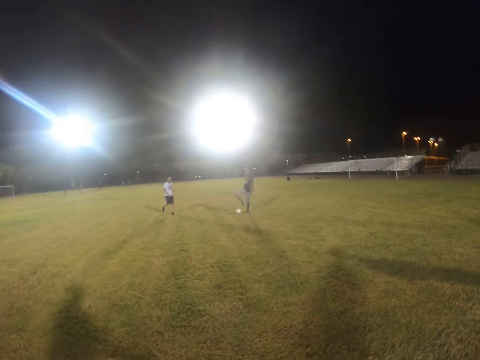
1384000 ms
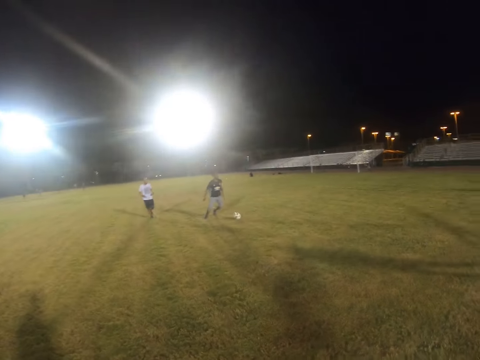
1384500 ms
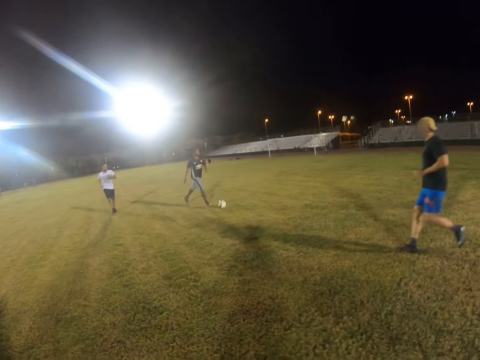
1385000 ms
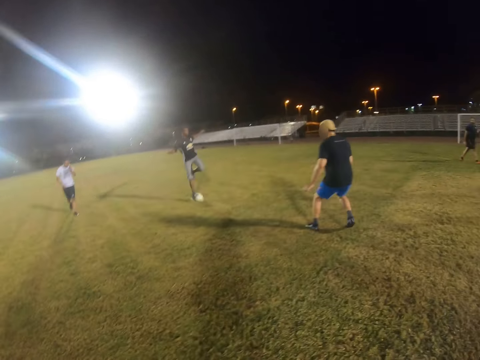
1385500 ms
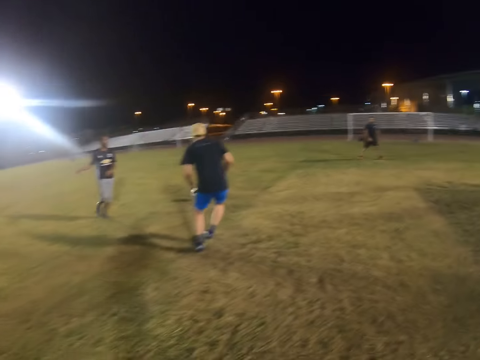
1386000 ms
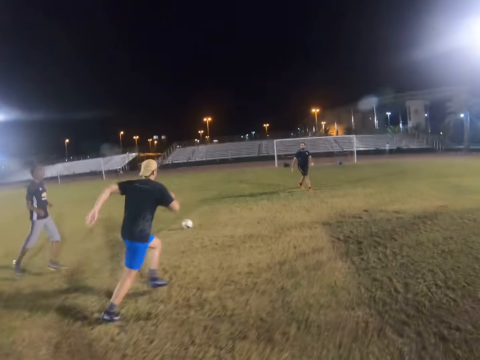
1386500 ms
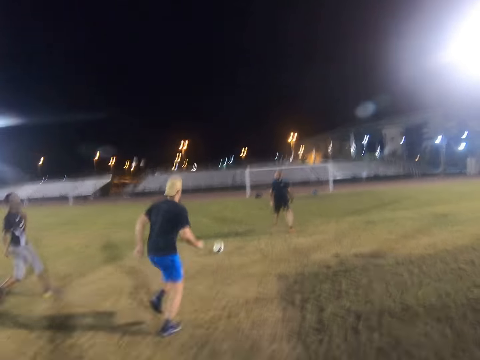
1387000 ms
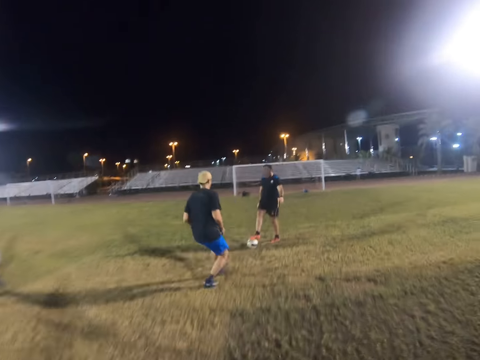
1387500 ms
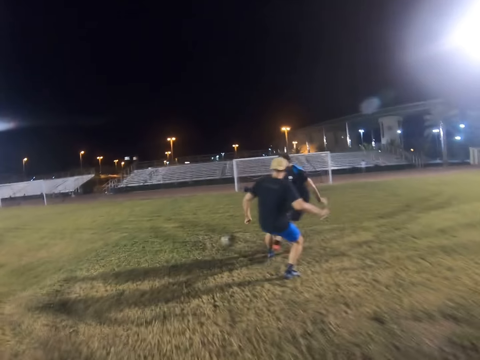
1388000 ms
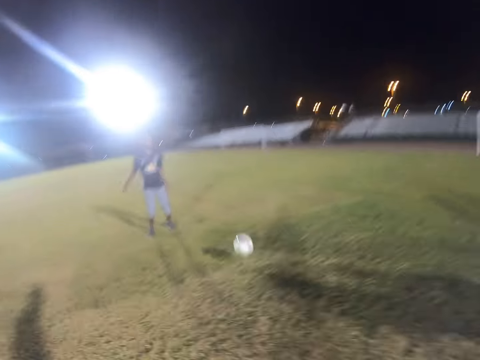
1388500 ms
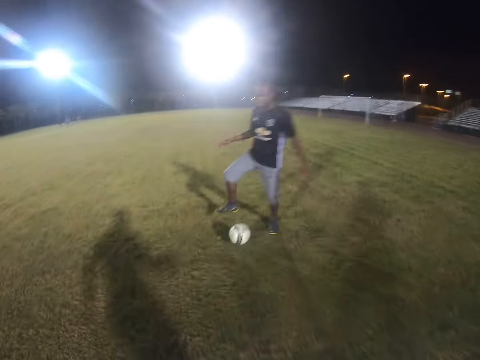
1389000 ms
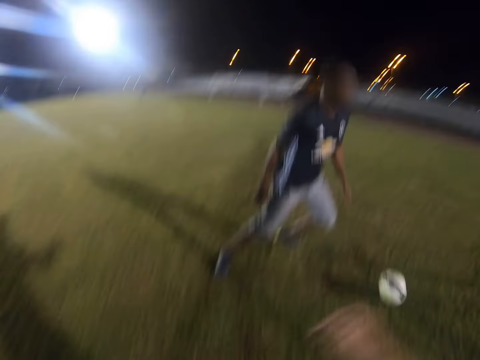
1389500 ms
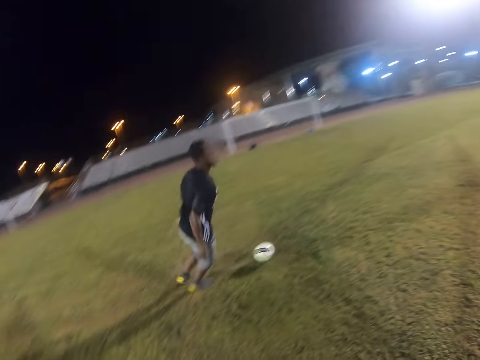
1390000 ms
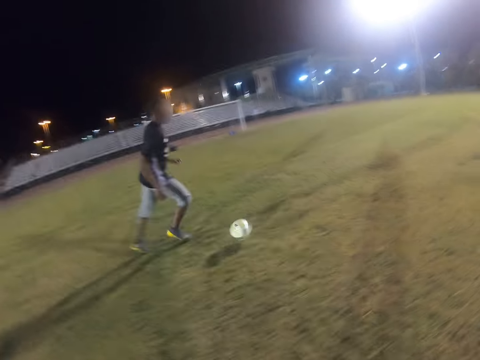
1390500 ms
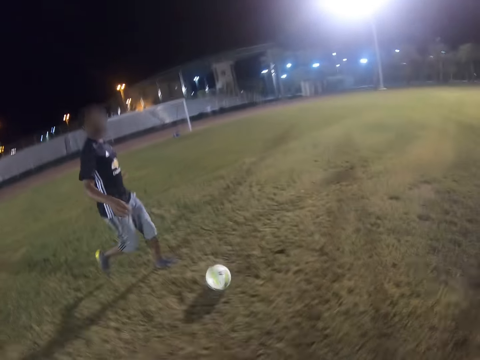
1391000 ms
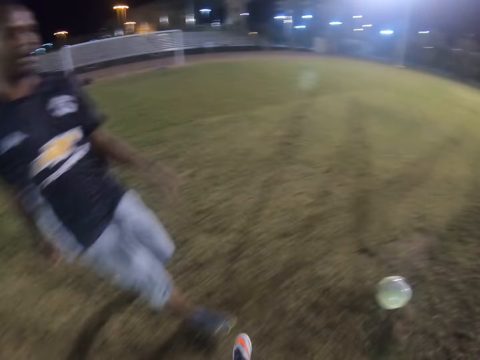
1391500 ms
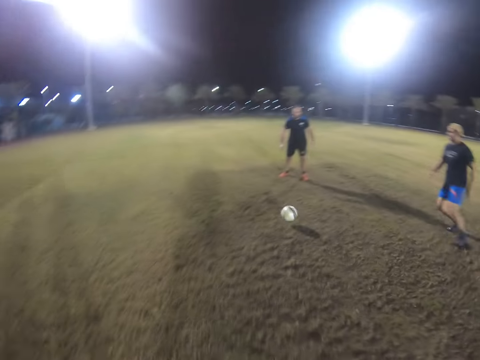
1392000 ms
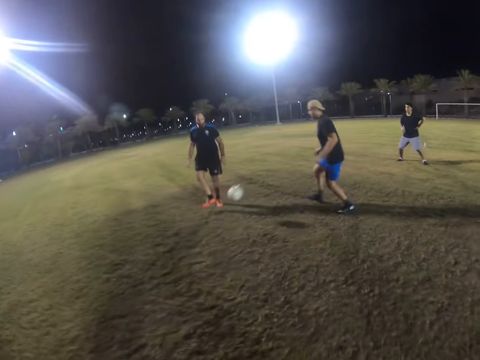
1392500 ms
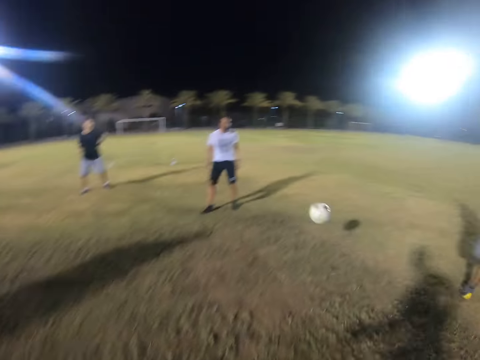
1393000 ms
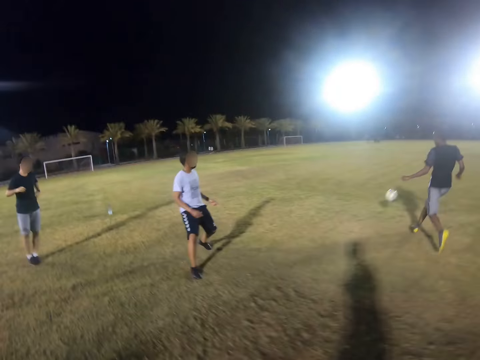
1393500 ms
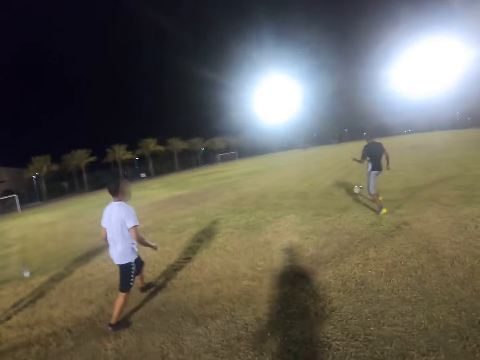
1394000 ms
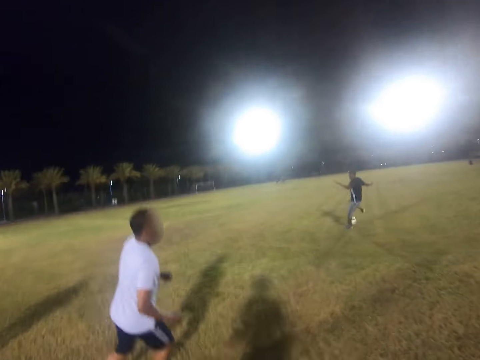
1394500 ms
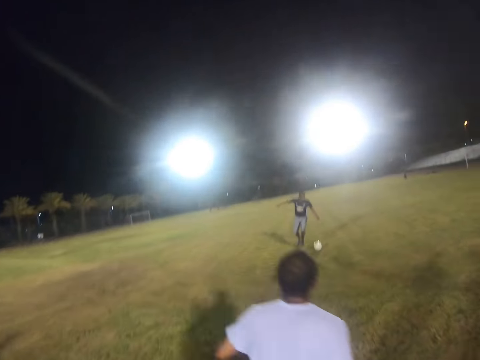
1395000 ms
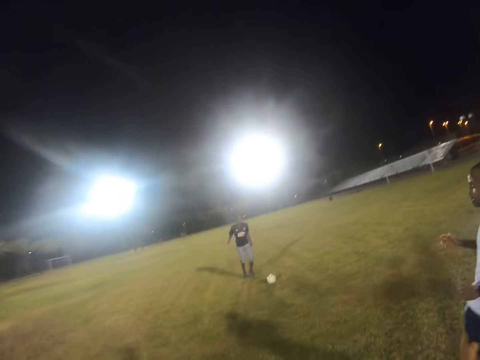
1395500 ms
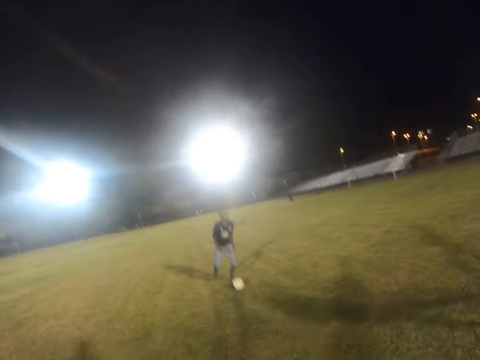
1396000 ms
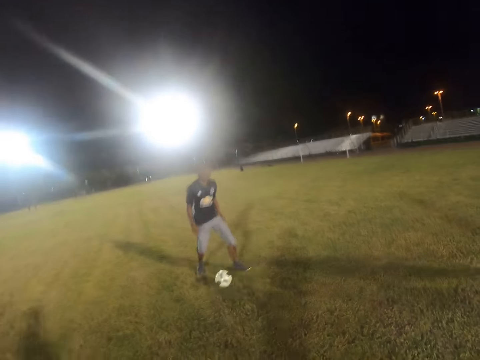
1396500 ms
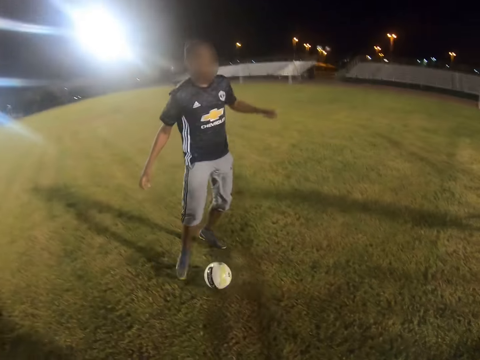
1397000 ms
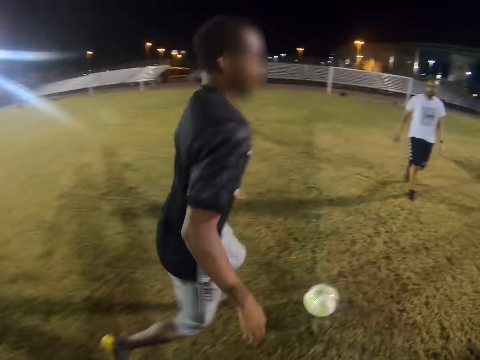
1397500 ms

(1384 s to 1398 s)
A man plays with the ball. Another man runs after the ball. The camera wearer runs for the ball. The first man plays with the ball. A third man hits the ball. The first man runs after the ball.

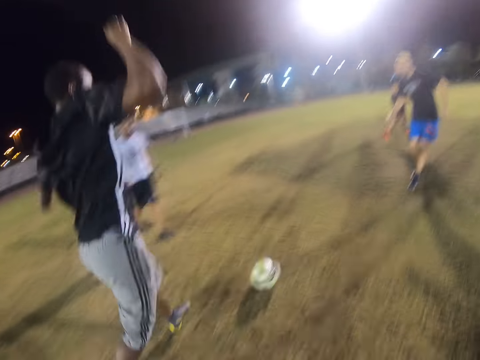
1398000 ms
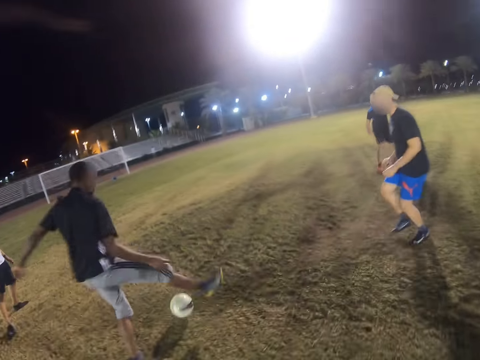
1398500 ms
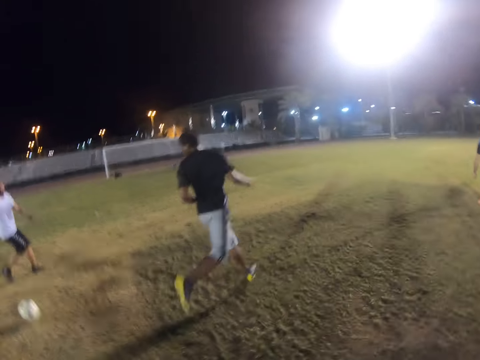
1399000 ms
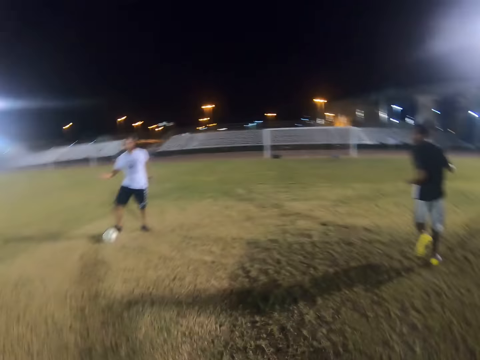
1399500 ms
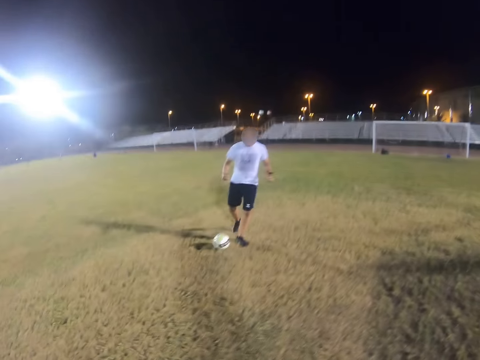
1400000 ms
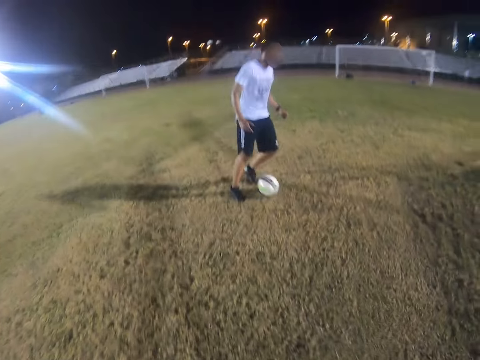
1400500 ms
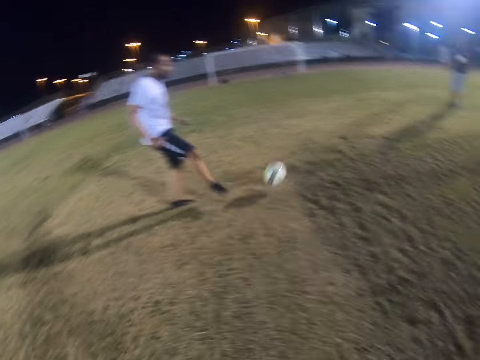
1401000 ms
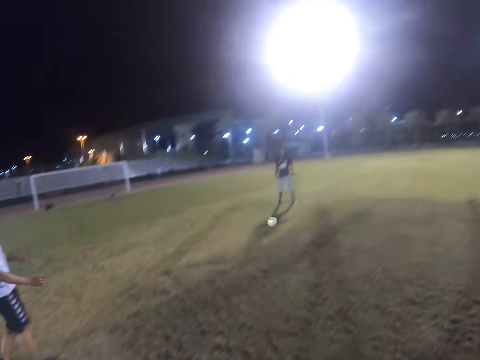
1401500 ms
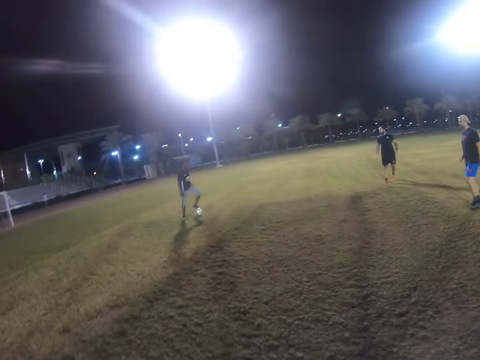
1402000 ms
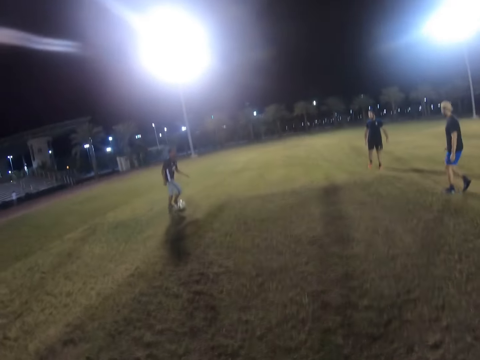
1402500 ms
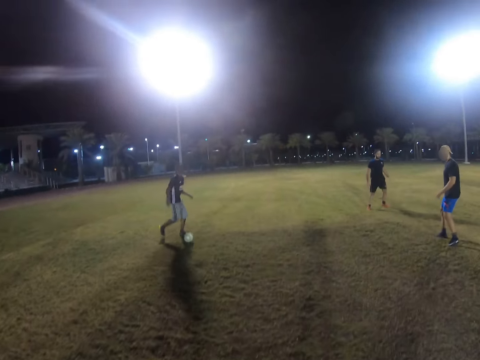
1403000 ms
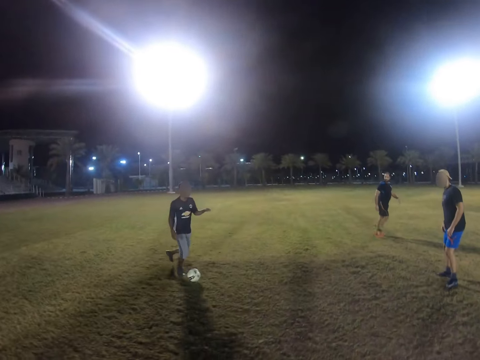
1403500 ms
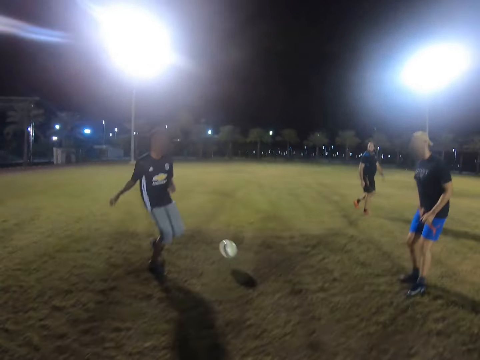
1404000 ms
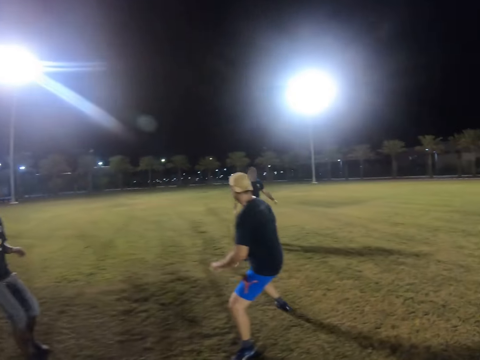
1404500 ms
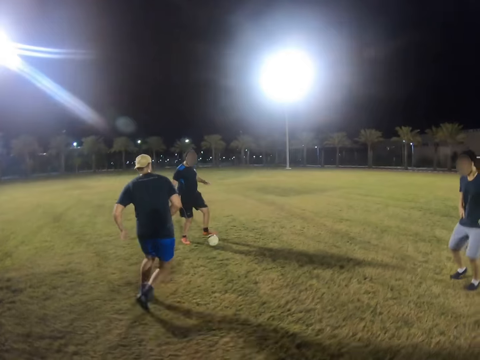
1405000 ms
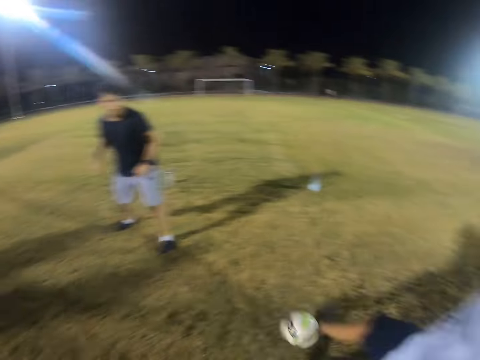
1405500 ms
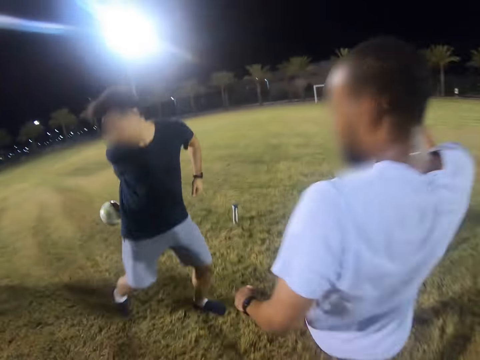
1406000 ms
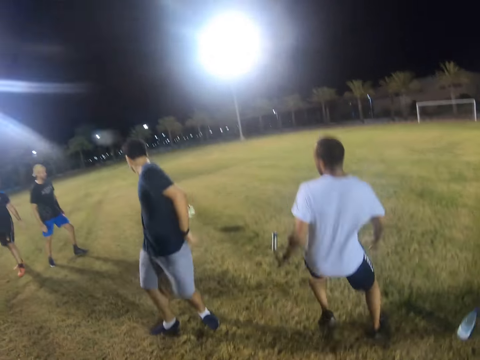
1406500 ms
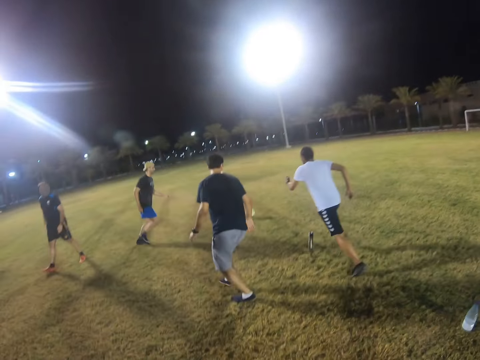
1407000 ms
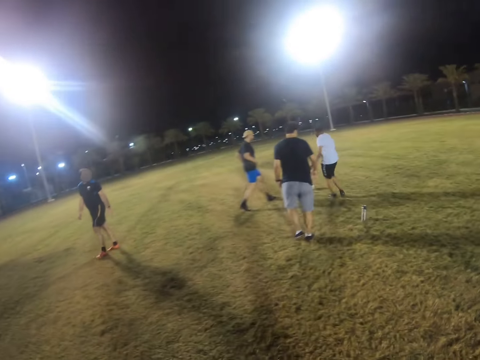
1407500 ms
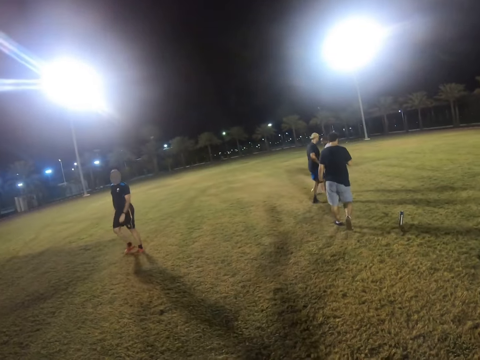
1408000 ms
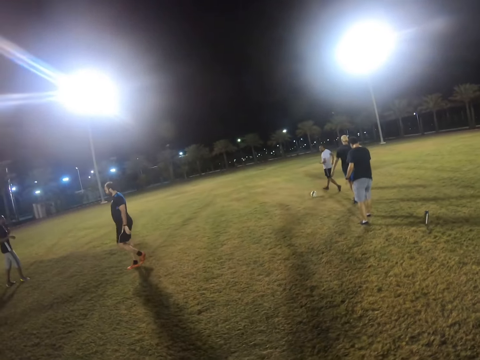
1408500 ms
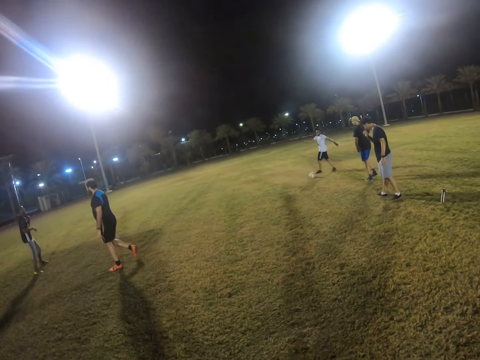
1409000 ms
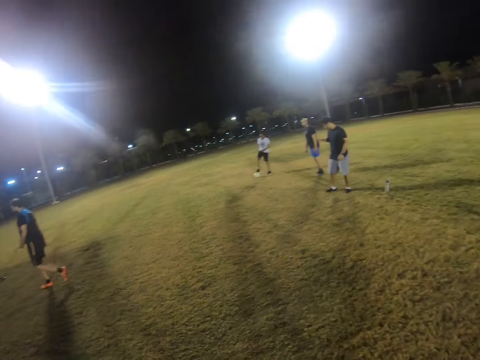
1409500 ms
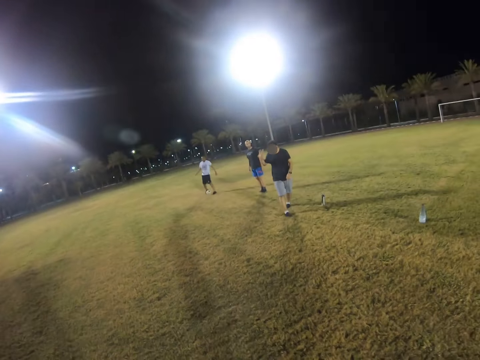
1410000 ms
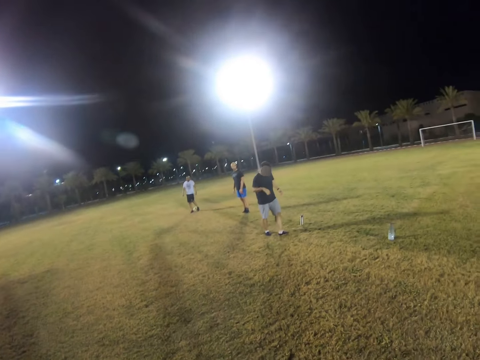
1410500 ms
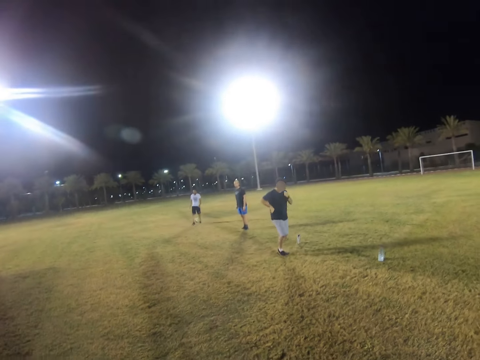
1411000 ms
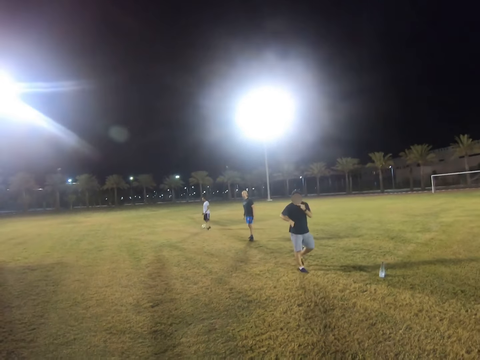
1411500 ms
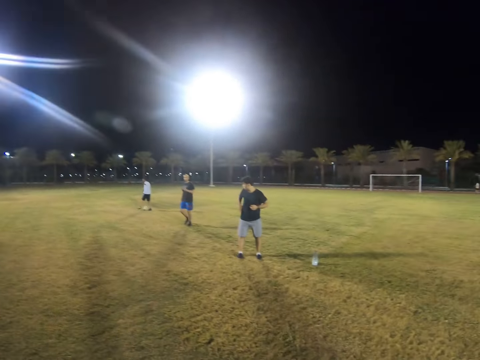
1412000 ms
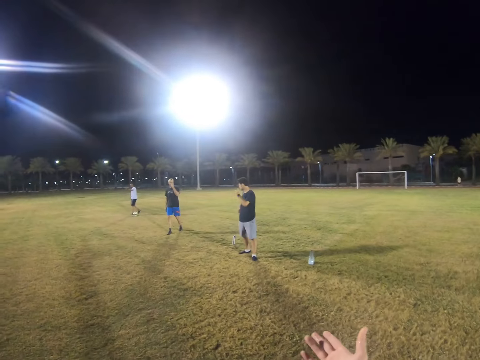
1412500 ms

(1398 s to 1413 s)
A man hits the ball. Another man hits the ball. The first man hits the ball. A third man hits the ball. The second man hits the ball and runs after the ball.
